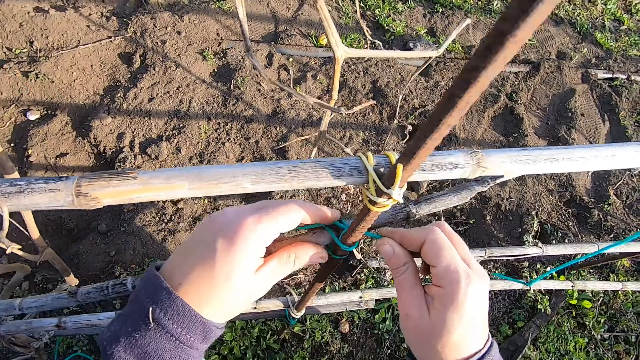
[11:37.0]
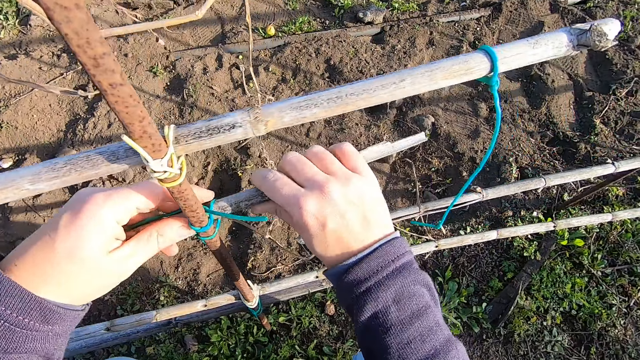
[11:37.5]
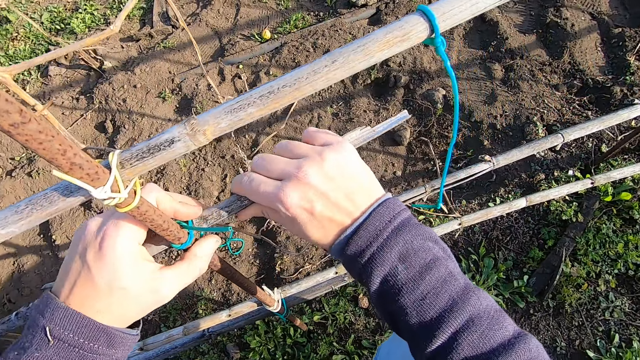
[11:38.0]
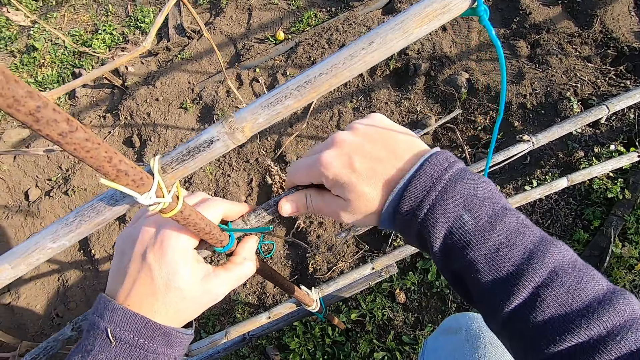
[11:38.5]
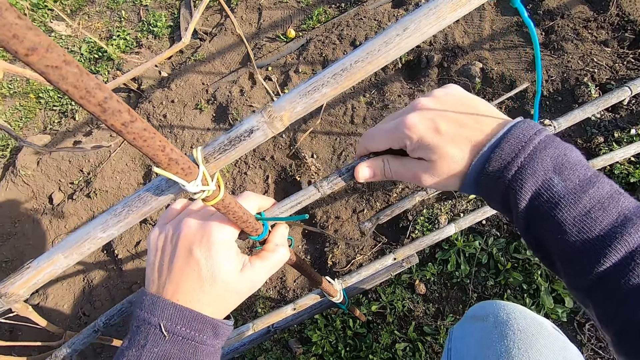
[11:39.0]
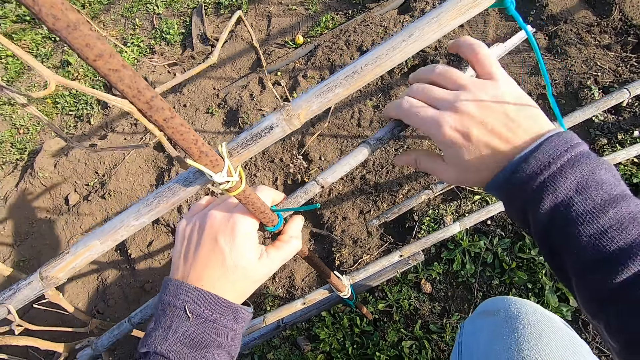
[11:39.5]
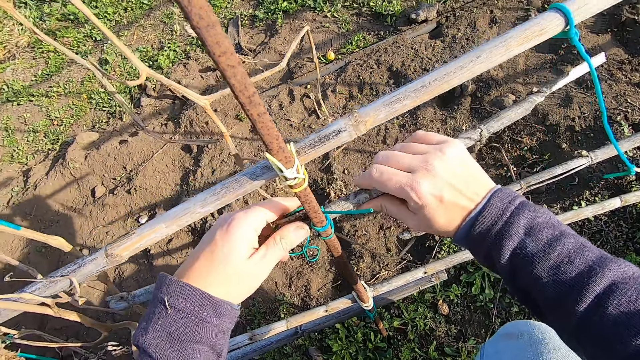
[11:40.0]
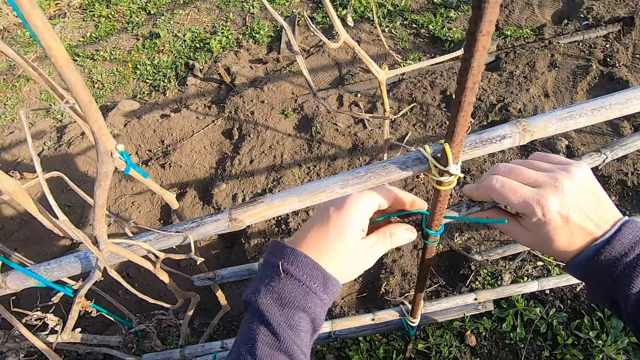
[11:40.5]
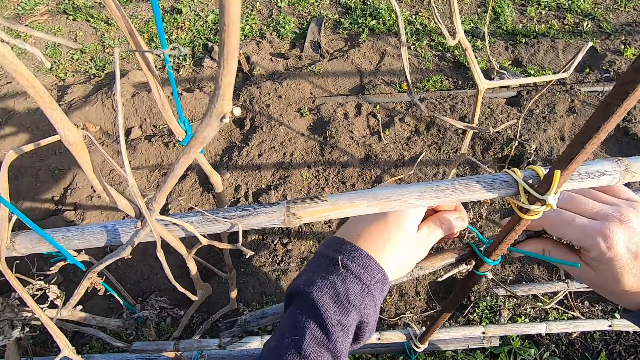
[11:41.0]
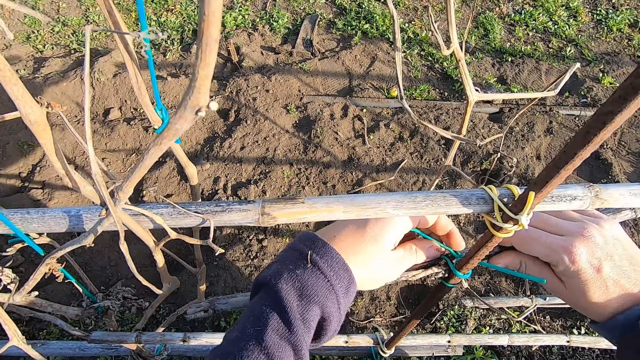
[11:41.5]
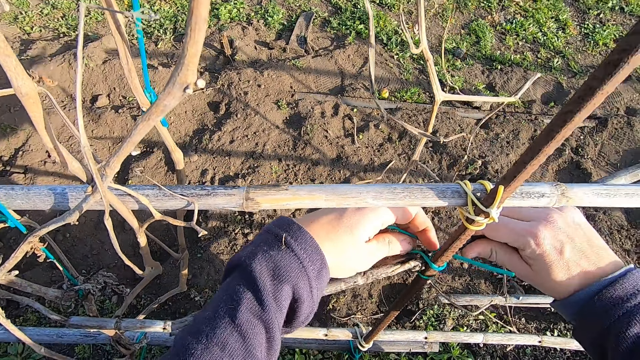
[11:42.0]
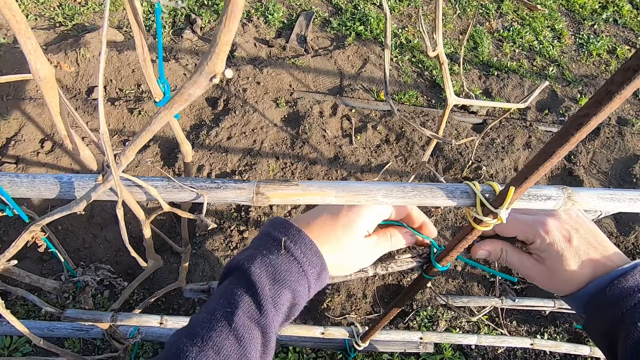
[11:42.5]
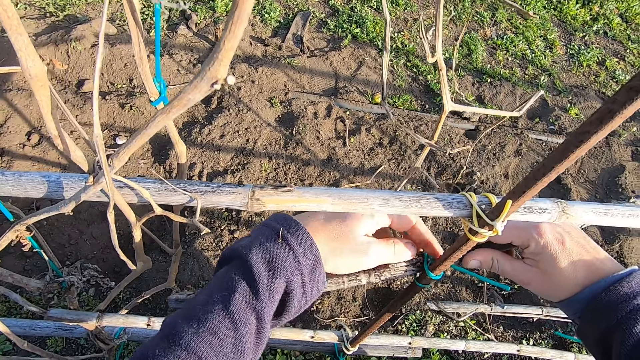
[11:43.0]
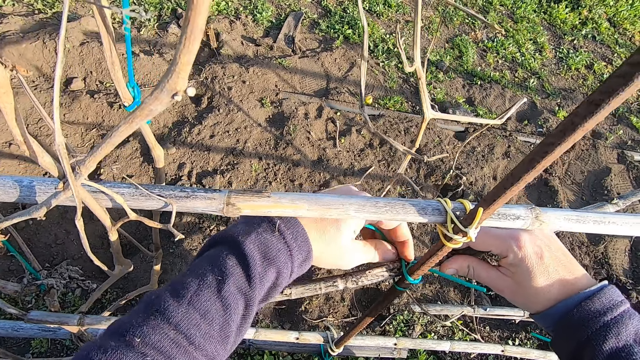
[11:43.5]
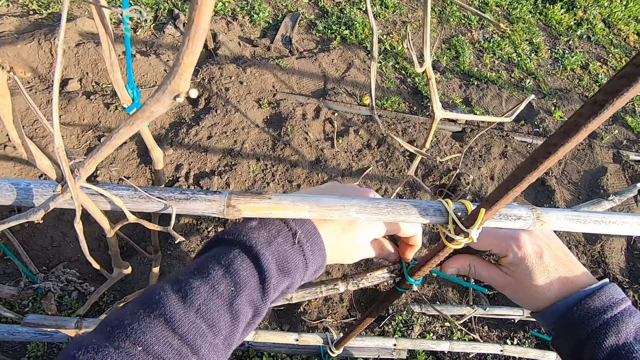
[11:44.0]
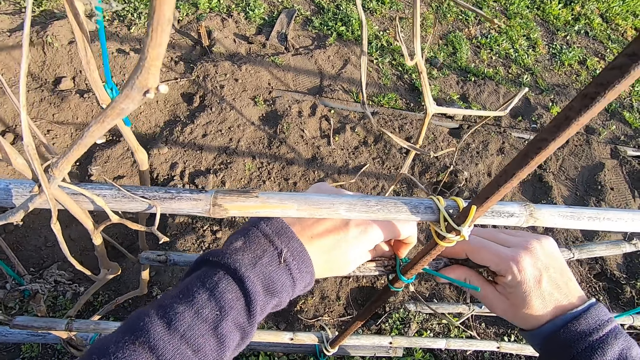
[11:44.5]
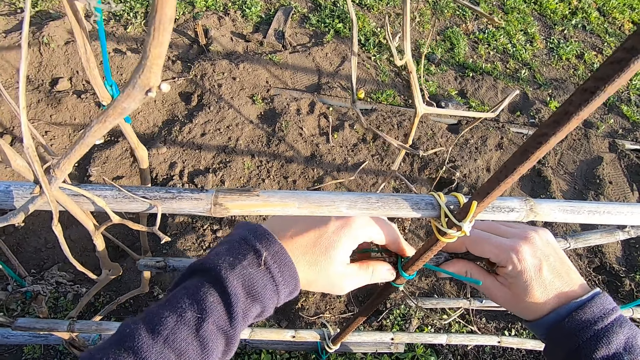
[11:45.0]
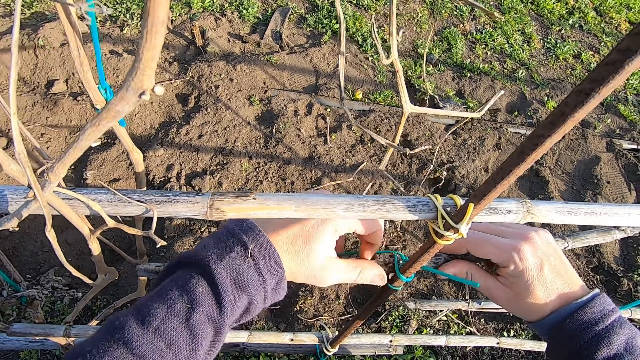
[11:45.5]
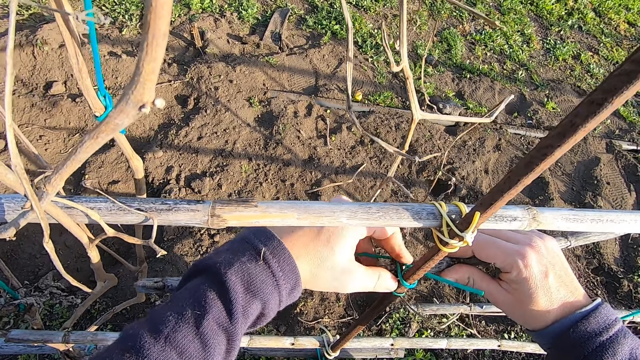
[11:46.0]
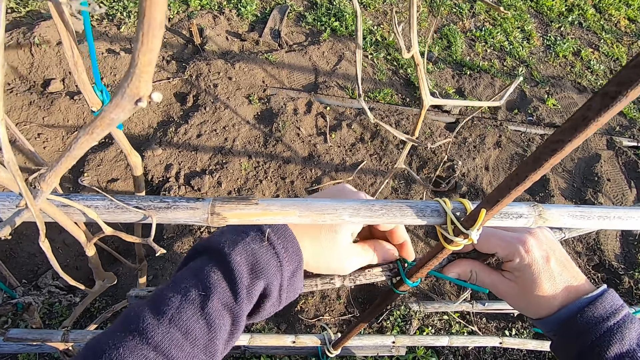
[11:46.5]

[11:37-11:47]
The camera wearer removes another bamboo stick from the tomato trellis. They loosen the plastic cable.

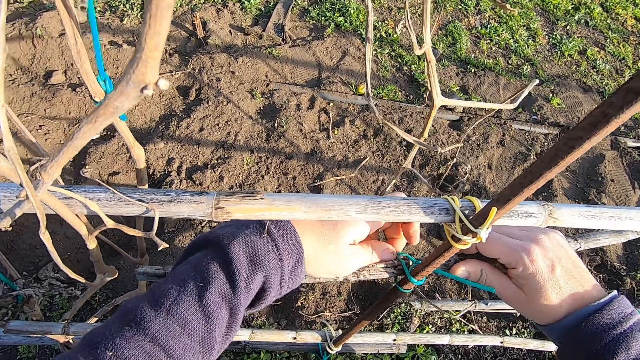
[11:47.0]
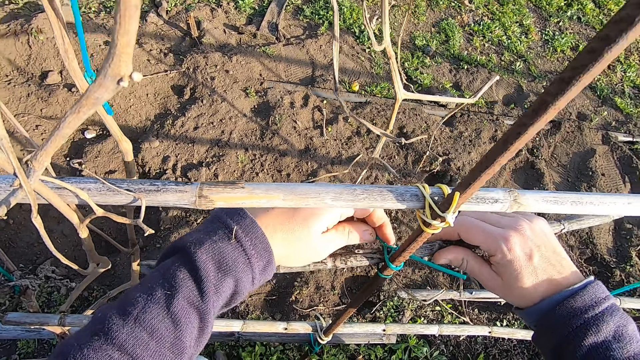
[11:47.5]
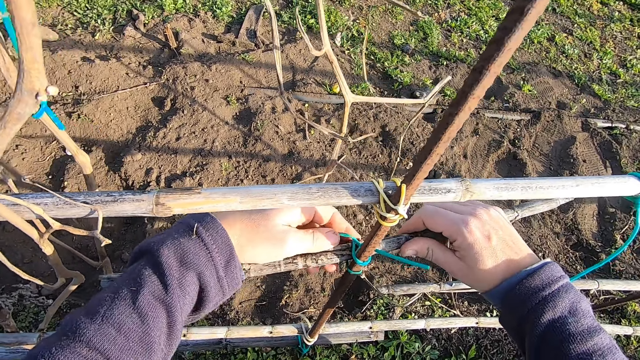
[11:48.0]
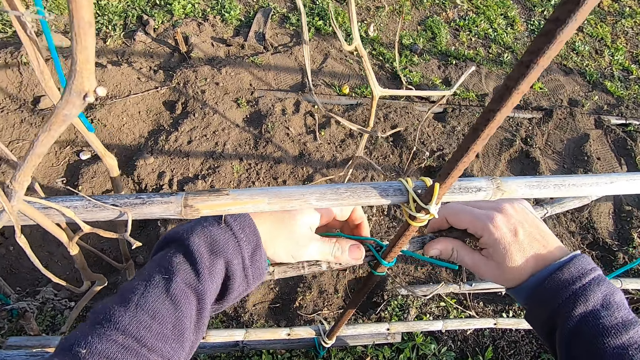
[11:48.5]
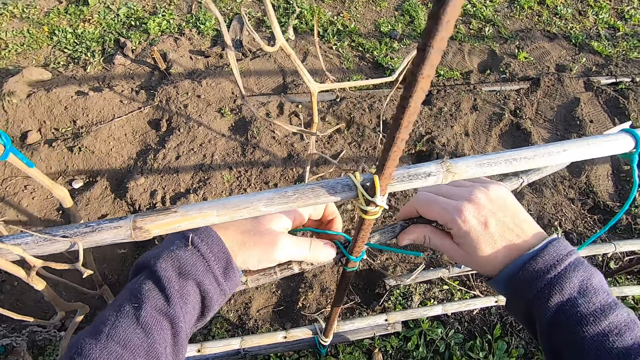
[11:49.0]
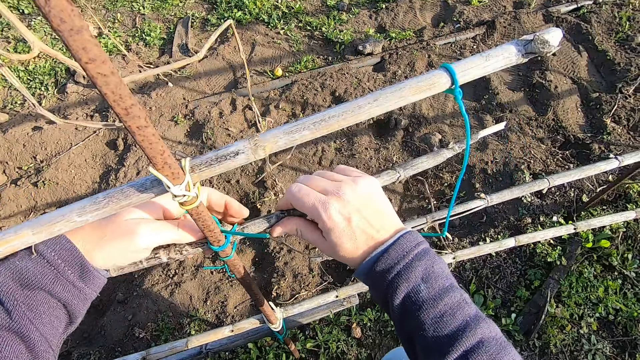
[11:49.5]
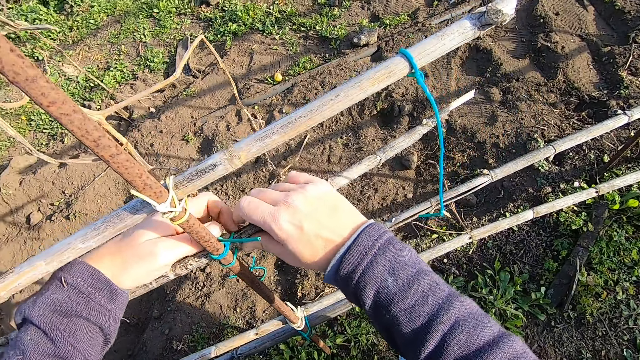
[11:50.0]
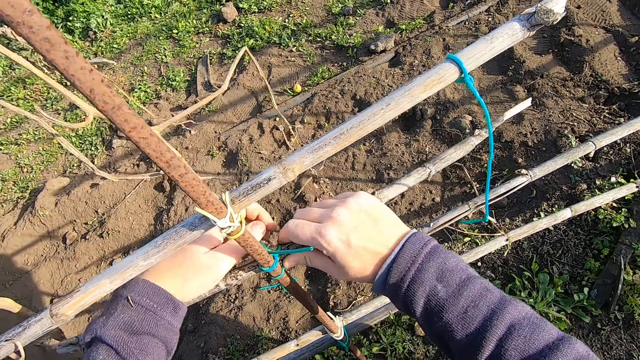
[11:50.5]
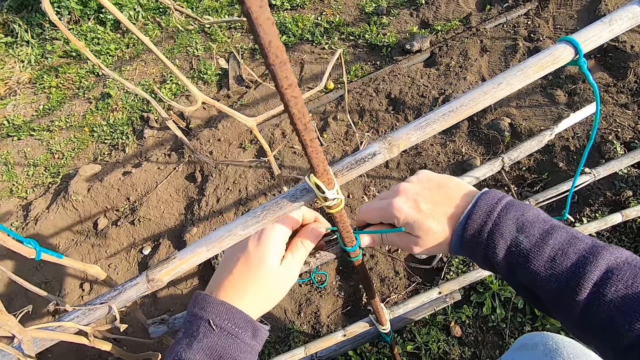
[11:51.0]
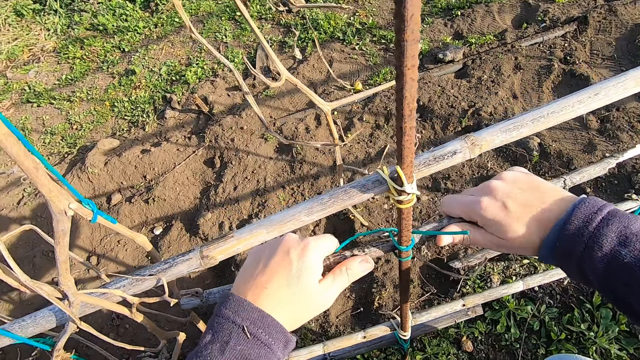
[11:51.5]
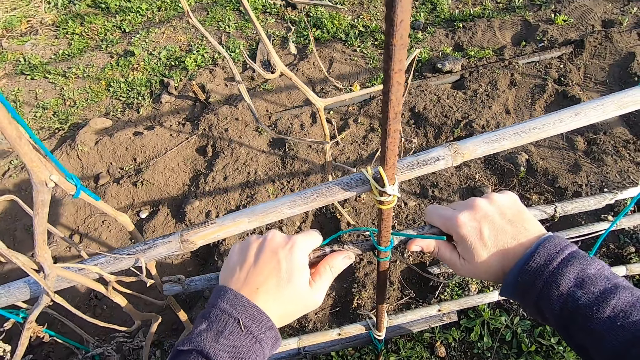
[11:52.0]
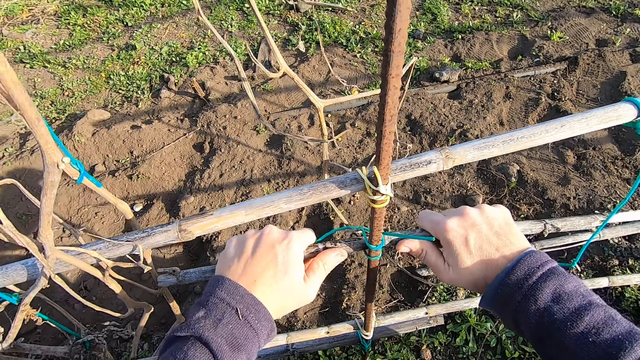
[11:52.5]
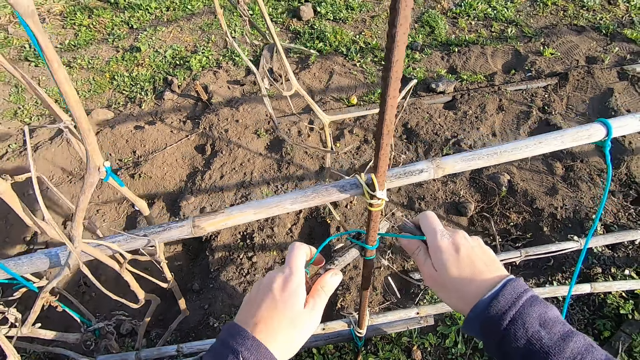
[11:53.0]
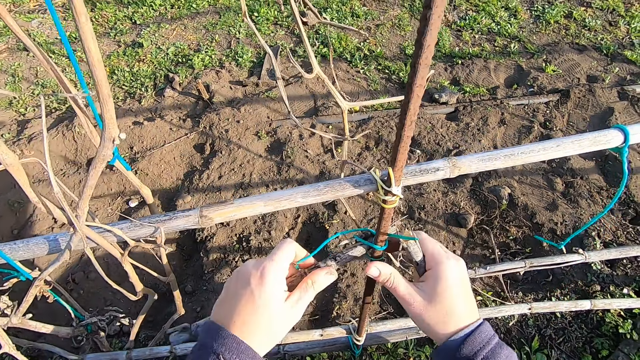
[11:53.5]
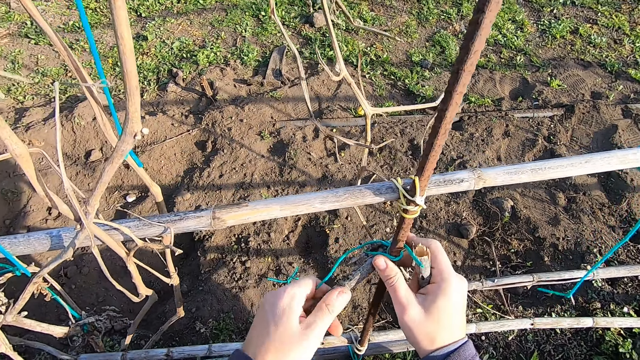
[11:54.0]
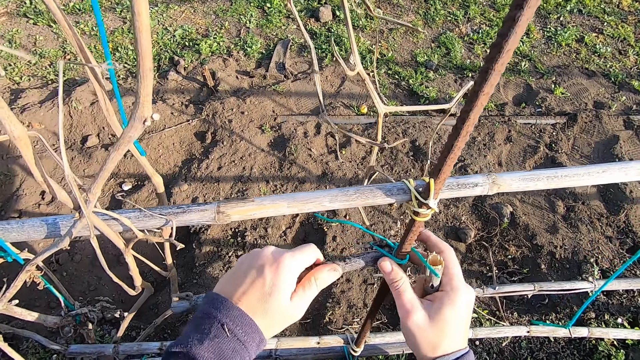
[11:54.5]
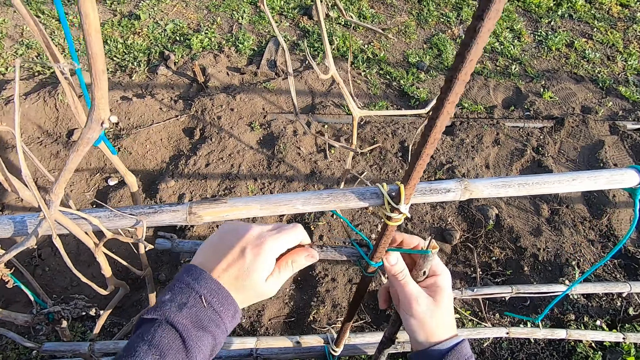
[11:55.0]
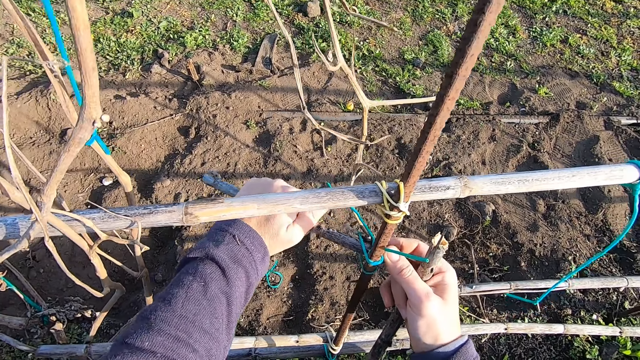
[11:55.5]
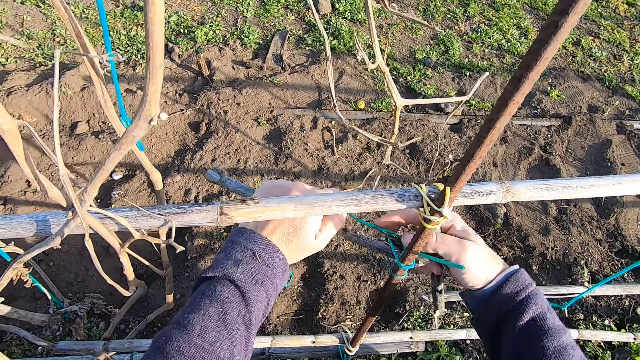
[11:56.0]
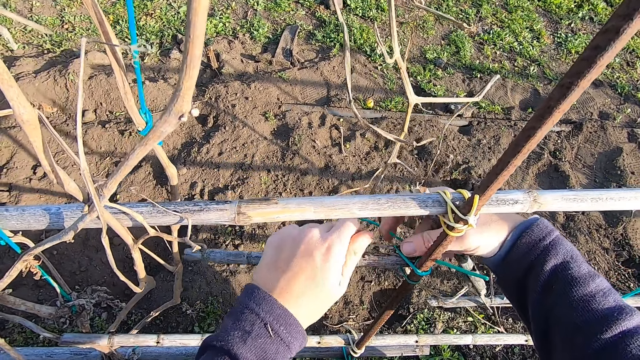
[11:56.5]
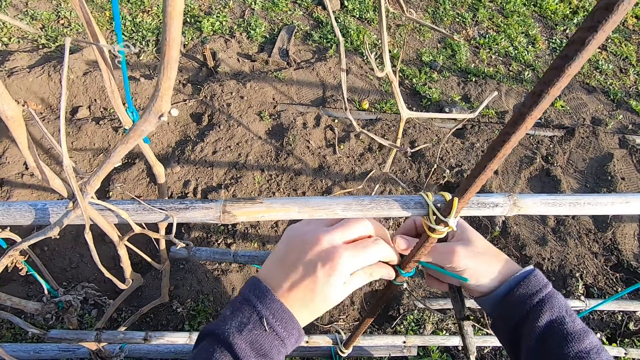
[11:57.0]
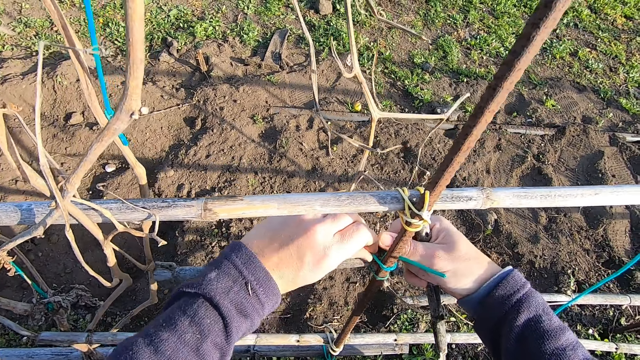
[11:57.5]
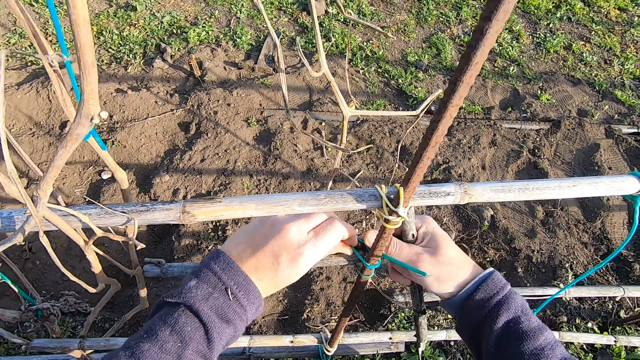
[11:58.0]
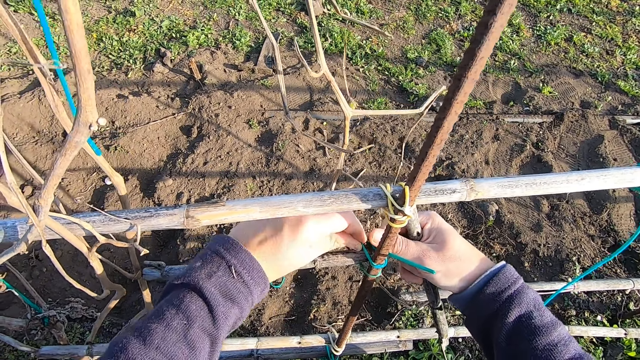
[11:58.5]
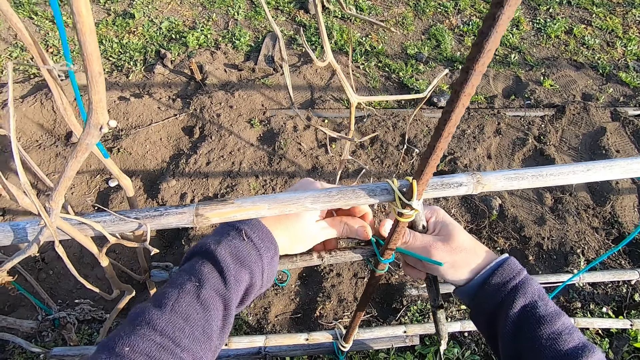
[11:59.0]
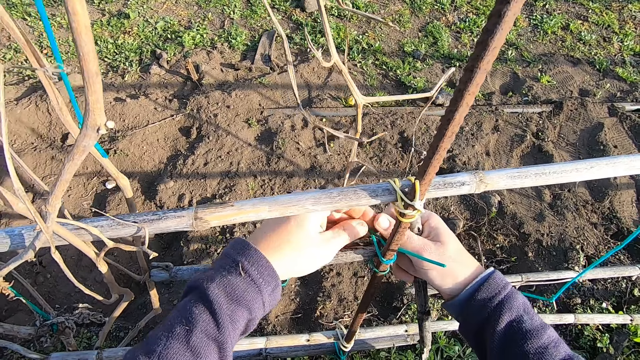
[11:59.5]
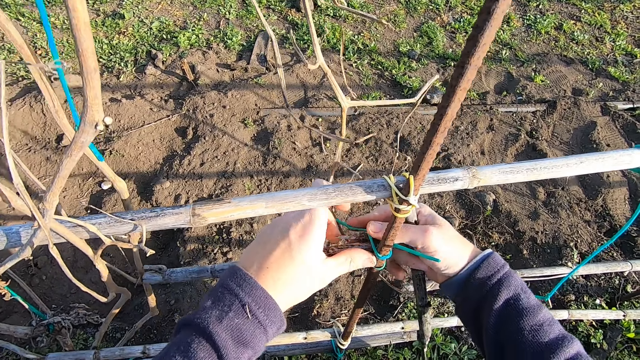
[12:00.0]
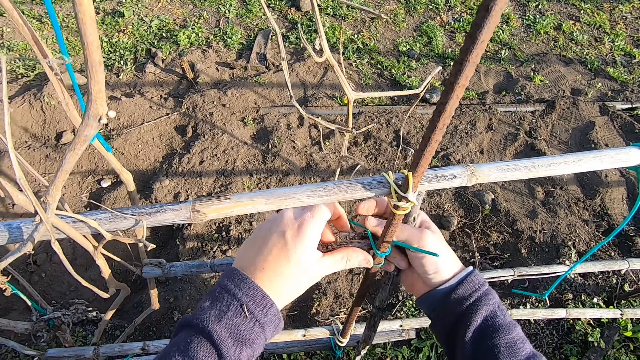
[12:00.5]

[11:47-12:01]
The camera wearer looks around. They break the bamboo stick with both hands and pull the plastic cable.
